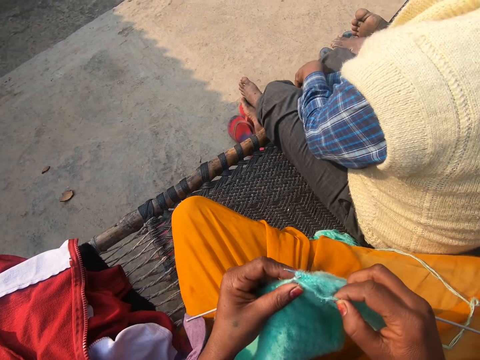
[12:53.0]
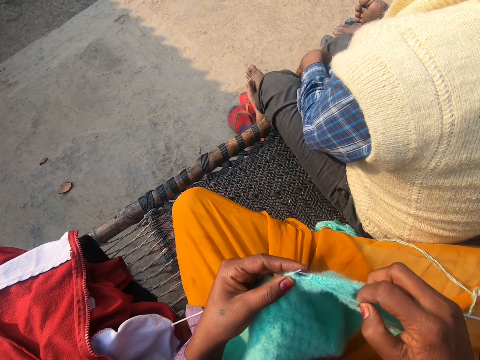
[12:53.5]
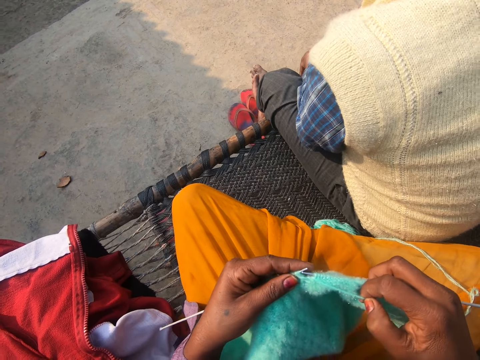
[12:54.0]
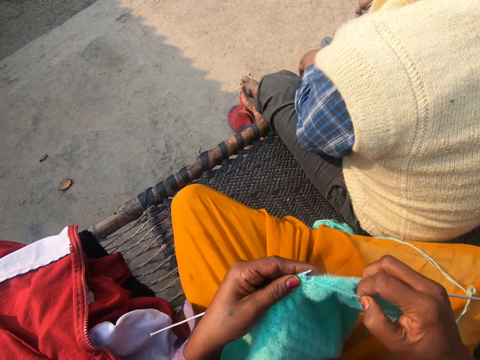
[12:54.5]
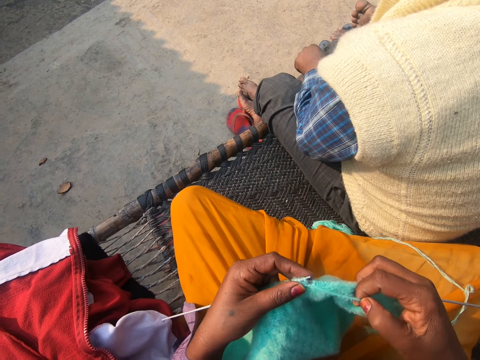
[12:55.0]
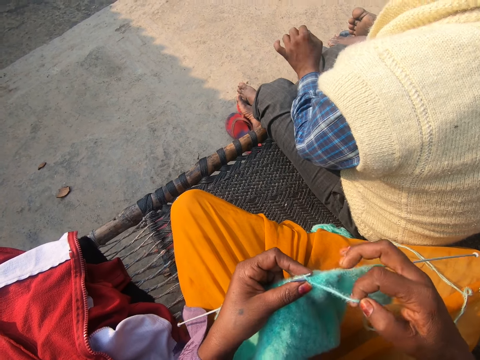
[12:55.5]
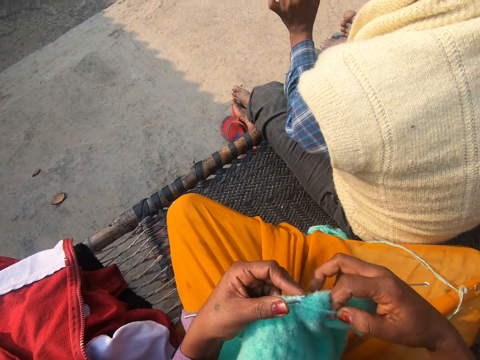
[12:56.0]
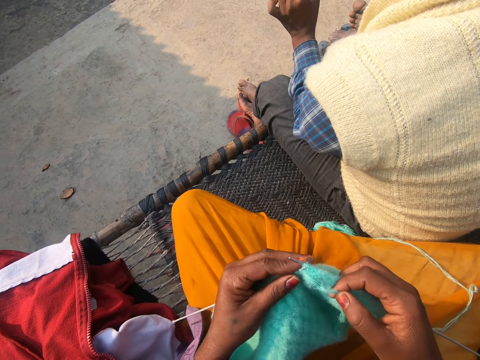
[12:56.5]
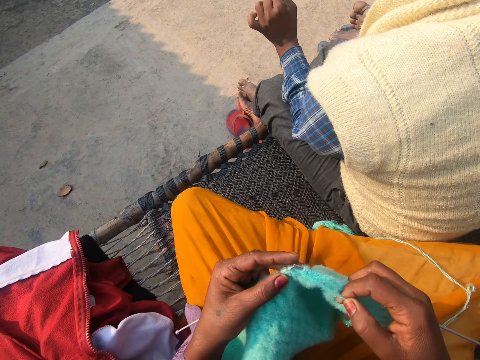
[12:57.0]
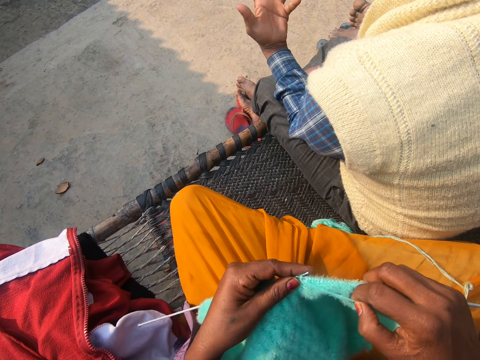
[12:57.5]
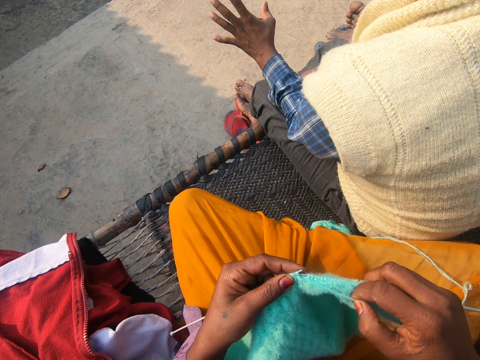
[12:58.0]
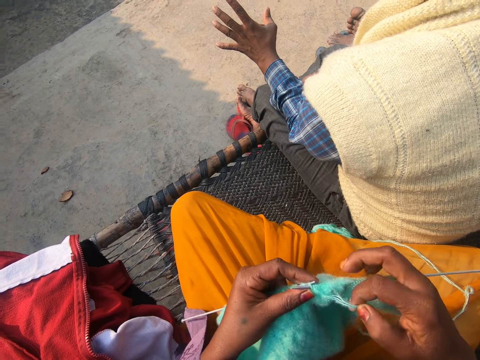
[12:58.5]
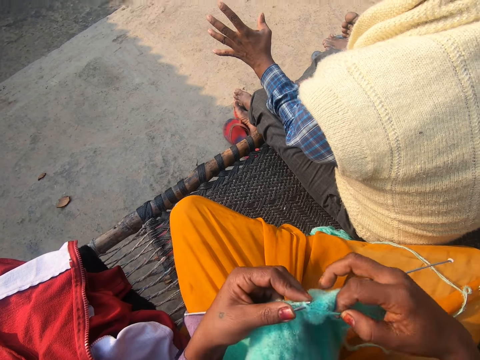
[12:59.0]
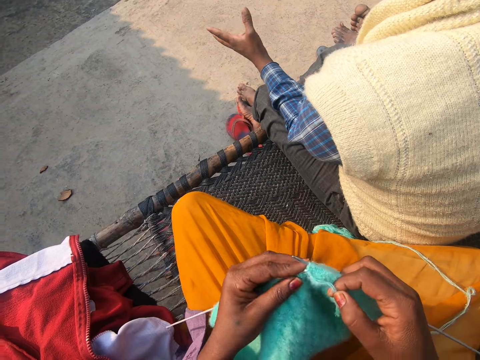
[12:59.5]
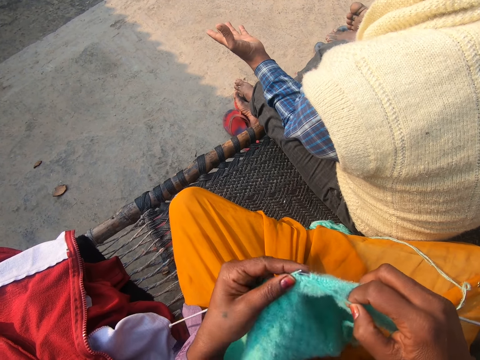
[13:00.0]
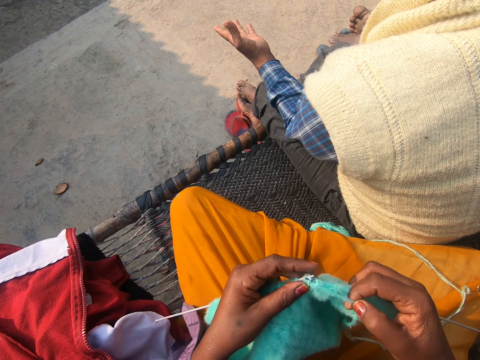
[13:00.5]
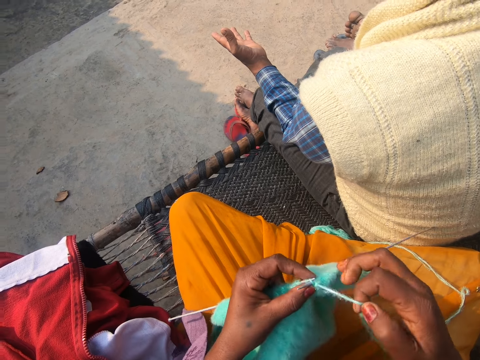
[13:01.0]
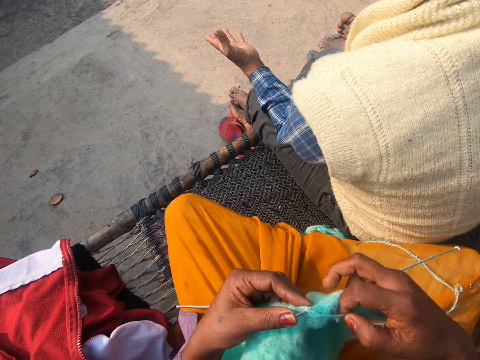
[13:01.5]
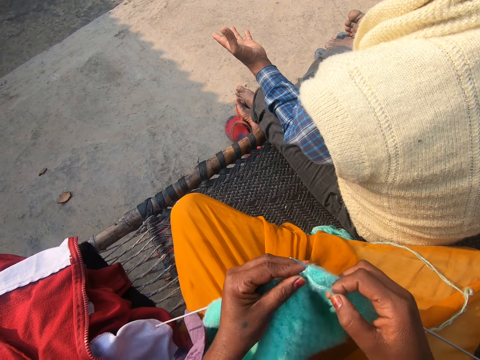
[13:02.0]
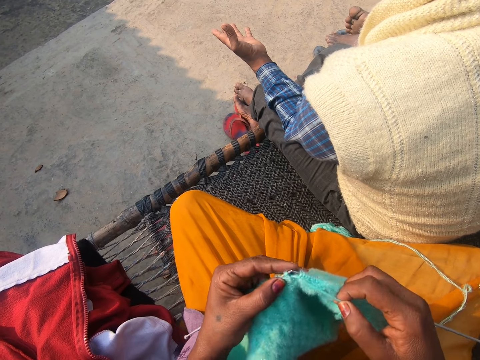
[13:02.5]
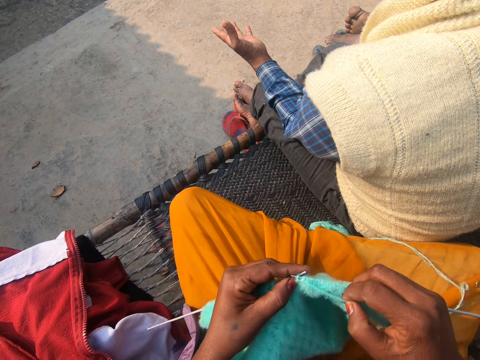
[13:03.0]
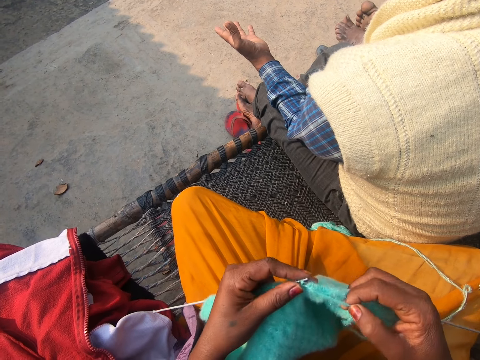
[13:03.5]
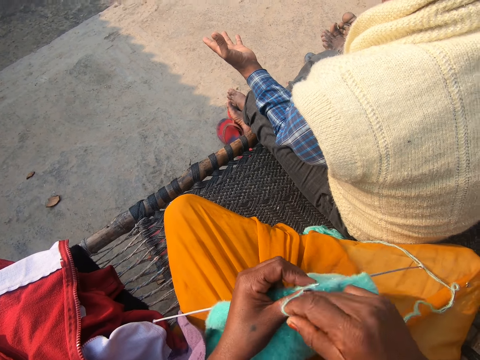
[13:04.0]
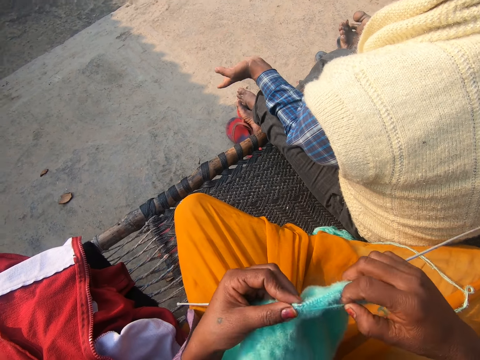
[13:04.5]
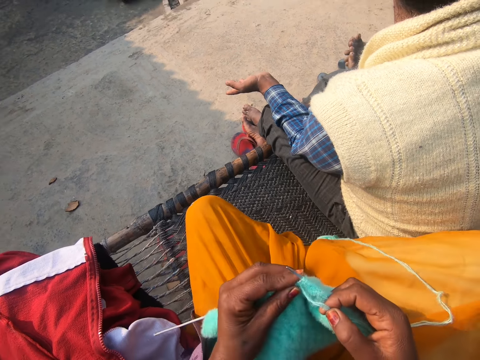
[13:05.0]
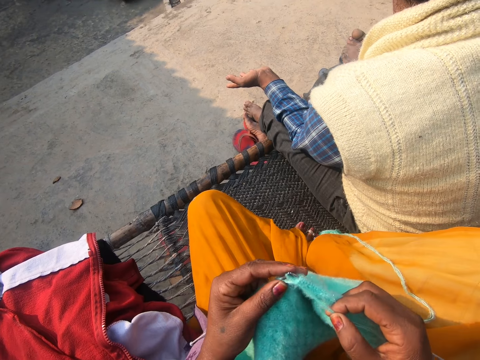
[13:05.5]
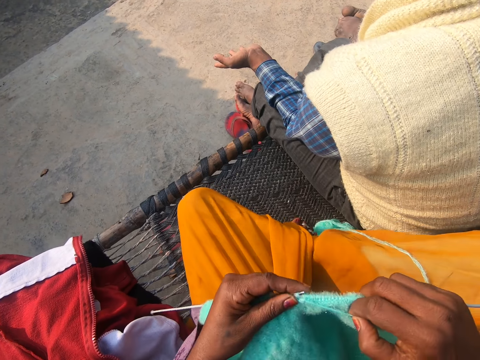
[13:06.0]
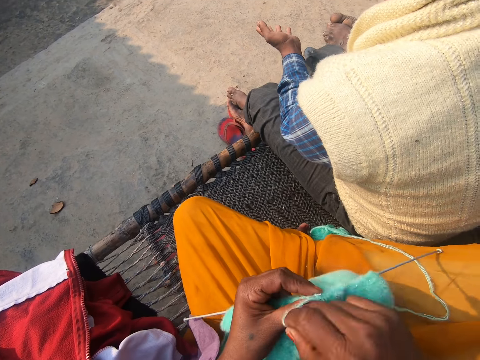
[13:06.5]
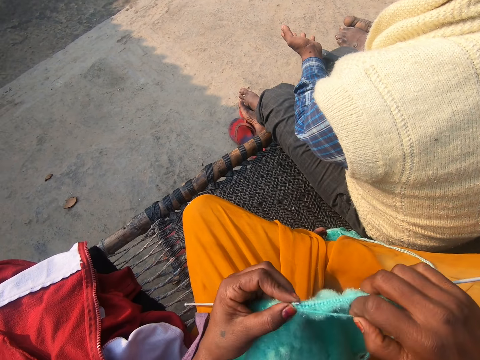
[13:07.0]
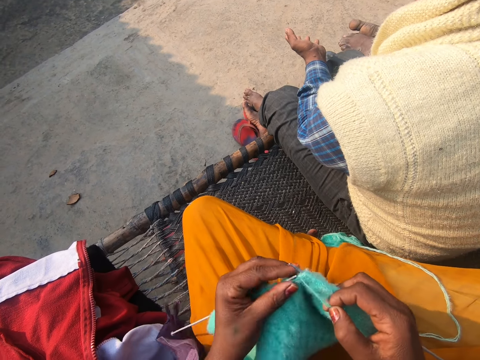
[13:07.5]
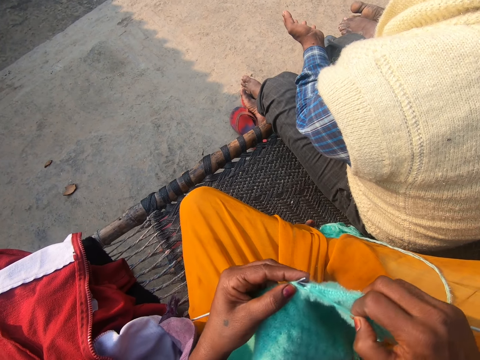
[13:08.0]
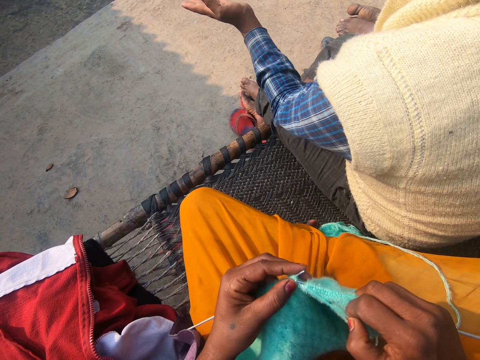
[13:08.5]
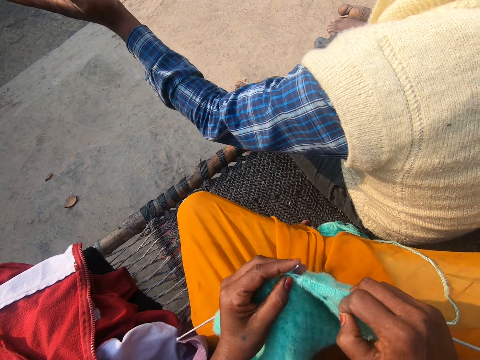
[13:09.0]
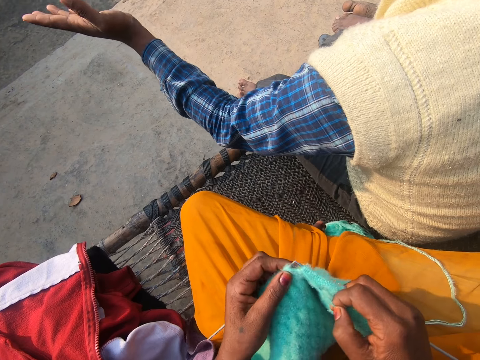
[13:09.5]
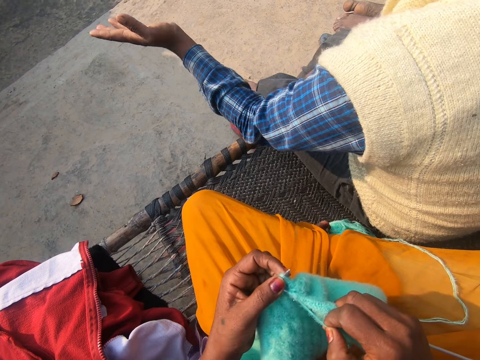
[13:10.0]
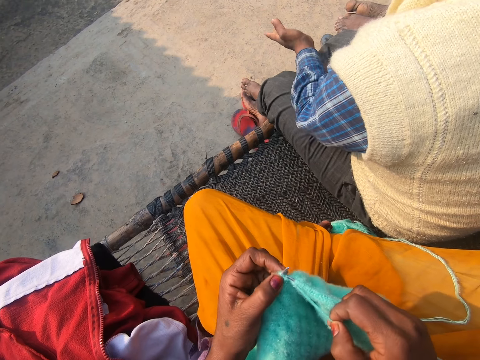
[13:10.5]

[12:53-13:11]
A man converses. The camera wearer sews the piece of cloth. The man converses. The camera wearer sews the piece of cloth. Another man converses. The camera wearer sews the piece of cloth. The first man converses with the other man. The camera wearer sews the piece of cloth. The first man converses. The camera wearer sews the piece of cloth. The first man converses.

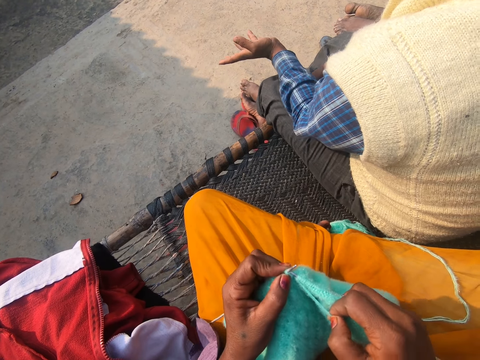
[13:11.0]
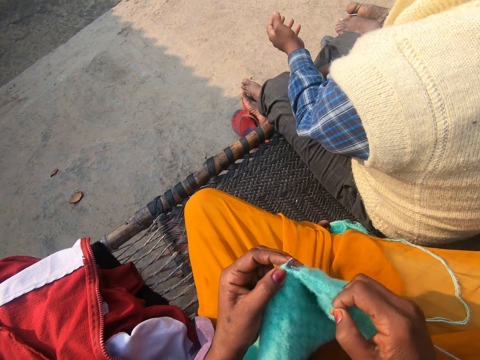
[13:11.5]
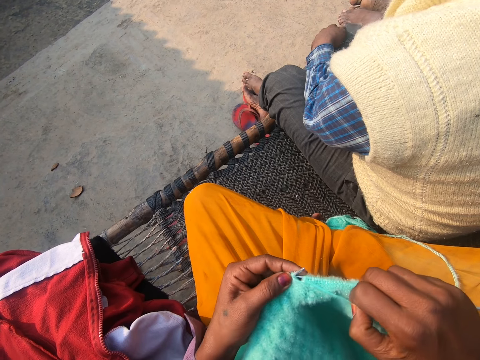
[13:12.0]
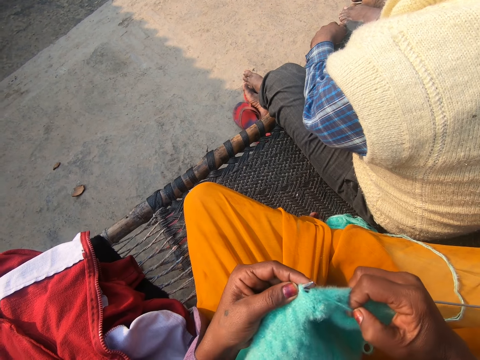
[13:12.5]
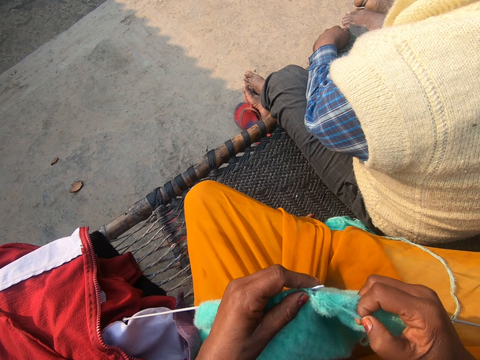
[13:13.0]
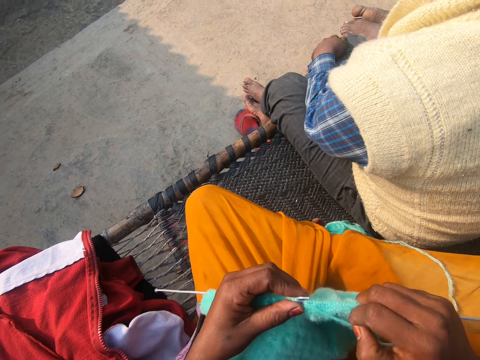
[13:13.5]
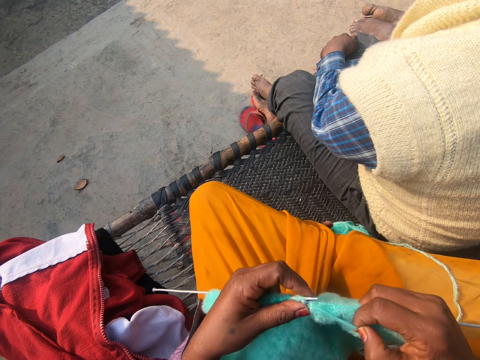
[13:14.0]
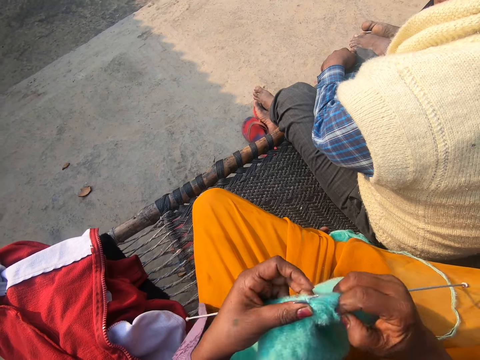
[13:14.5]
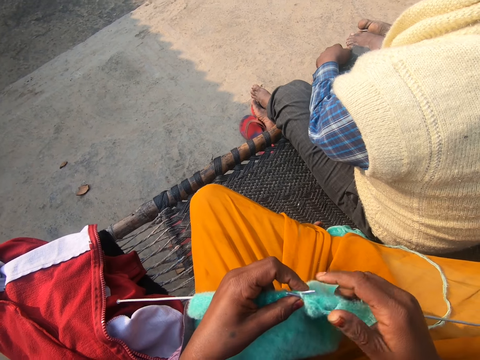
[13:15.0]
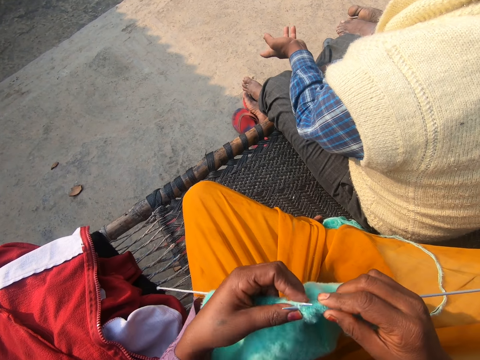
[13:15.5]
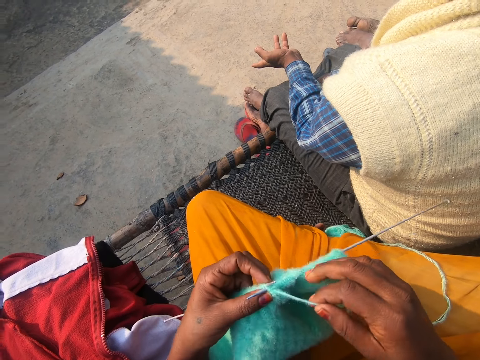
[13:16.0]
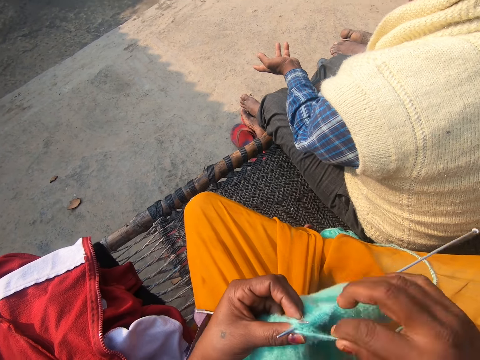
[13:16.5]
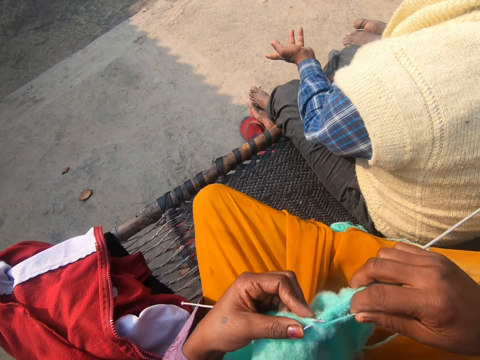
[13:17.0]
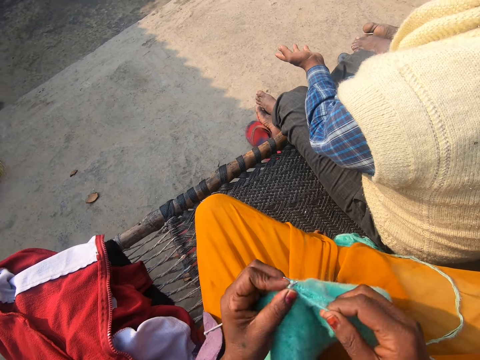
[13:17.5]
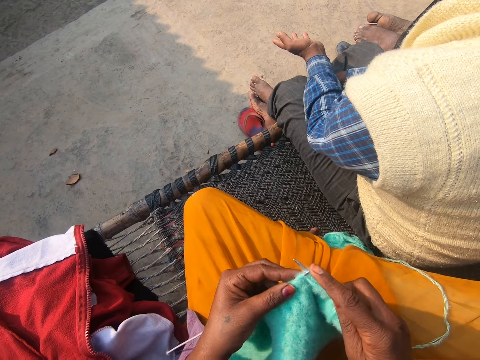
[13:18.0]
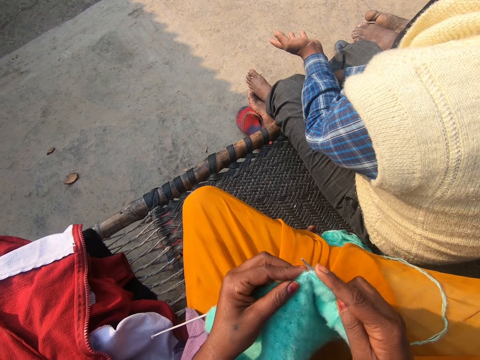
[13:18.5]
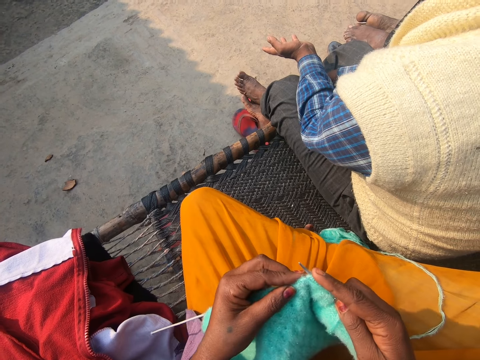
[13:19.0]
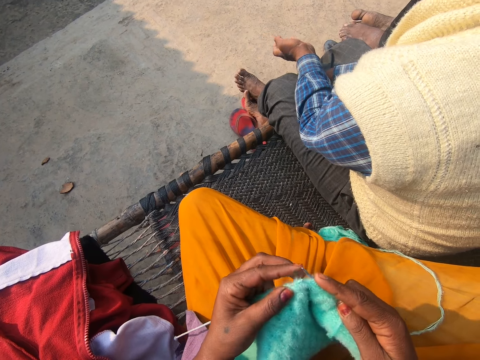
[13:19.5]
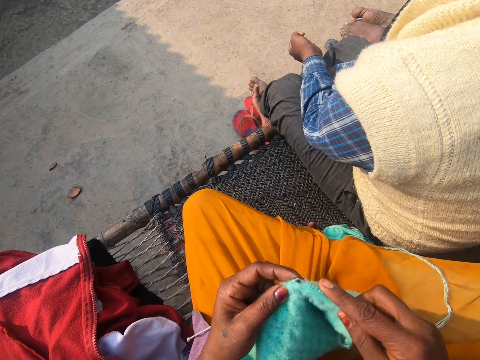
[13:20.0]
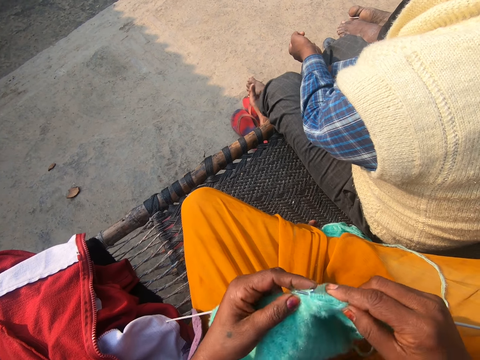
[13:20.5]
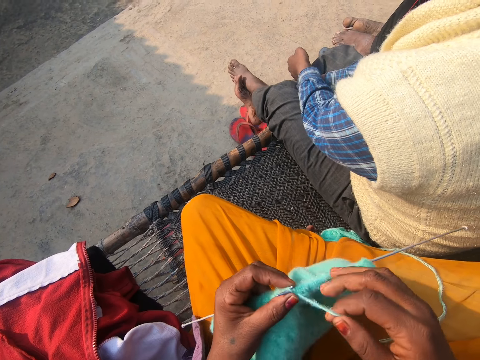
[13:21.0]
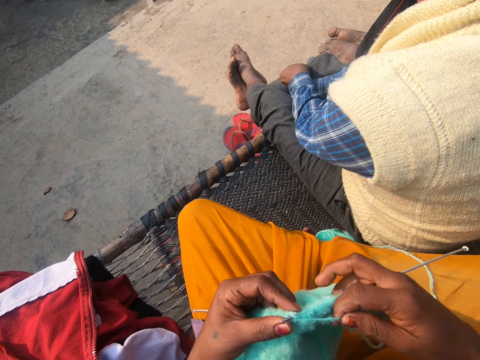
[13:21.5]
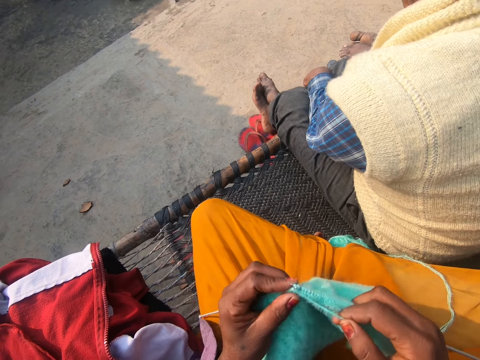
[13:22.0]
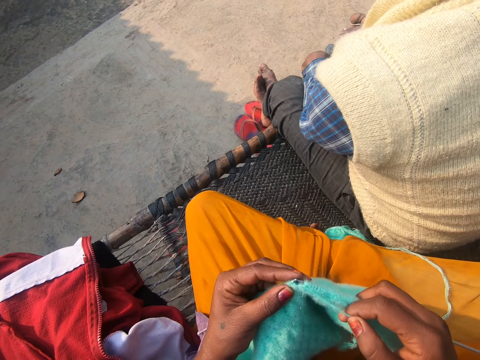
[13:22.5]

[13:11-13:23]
The camera wearer sews the piece of cloth. A man converses. The man converses with another man. The camera wearer sews the piece of cloth. The first man converses. The camera wearer sews the piece of cloth. The first man converses. The camera wearer sews the piece of cloth. The first man converses. The camera wearer sews the piece of cloth.
